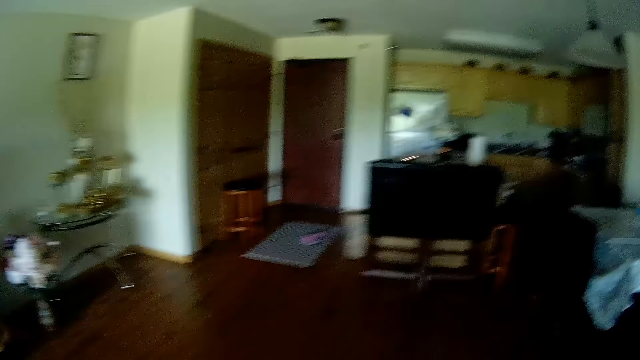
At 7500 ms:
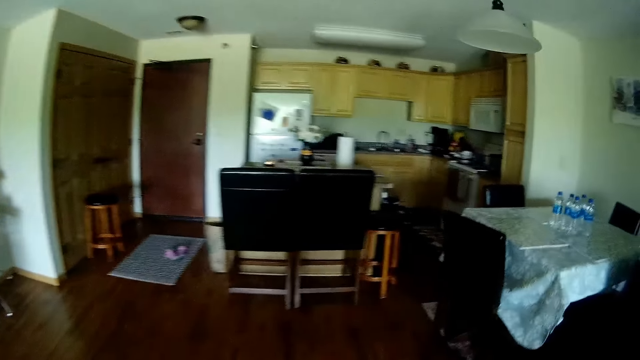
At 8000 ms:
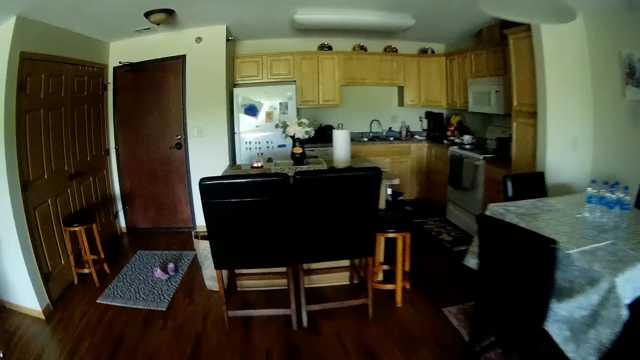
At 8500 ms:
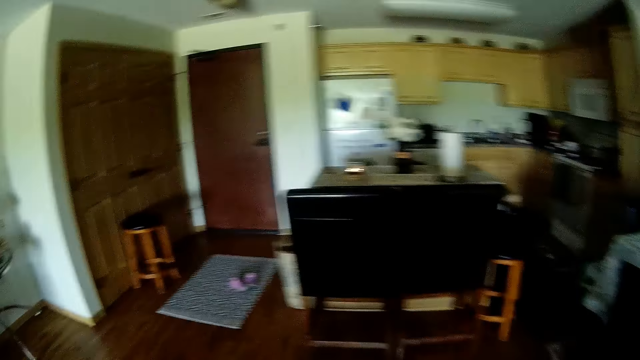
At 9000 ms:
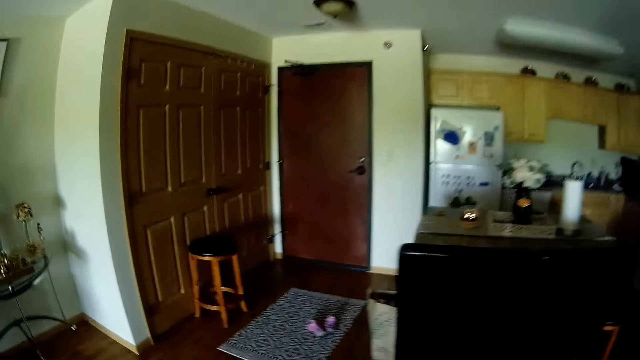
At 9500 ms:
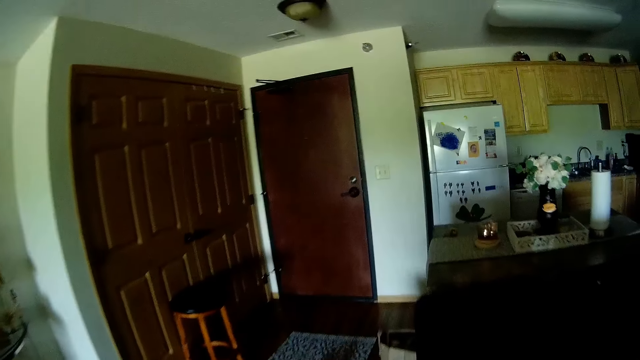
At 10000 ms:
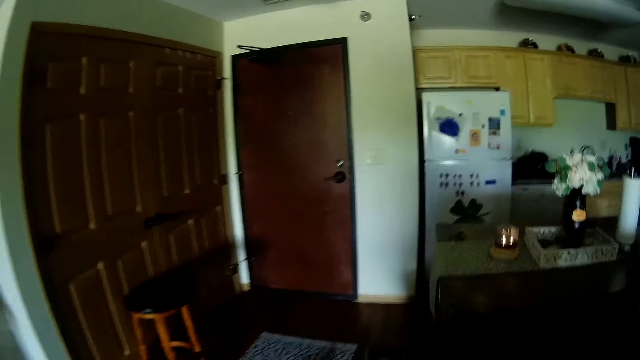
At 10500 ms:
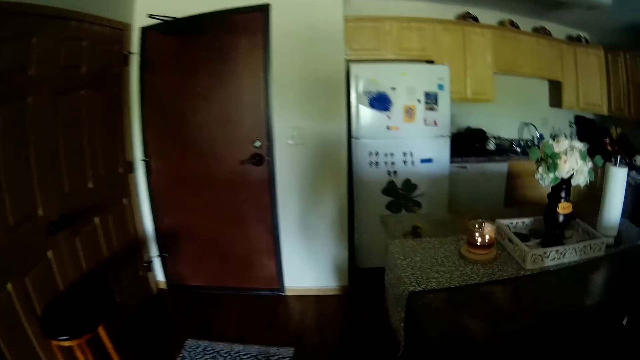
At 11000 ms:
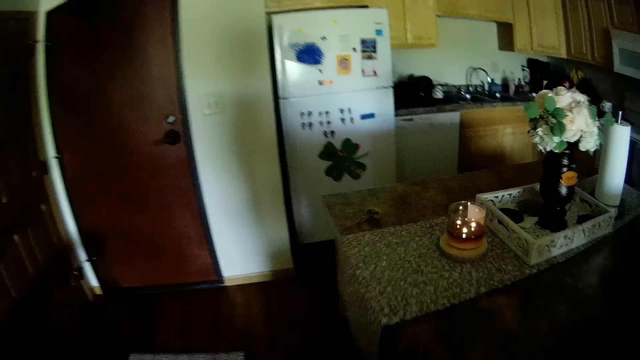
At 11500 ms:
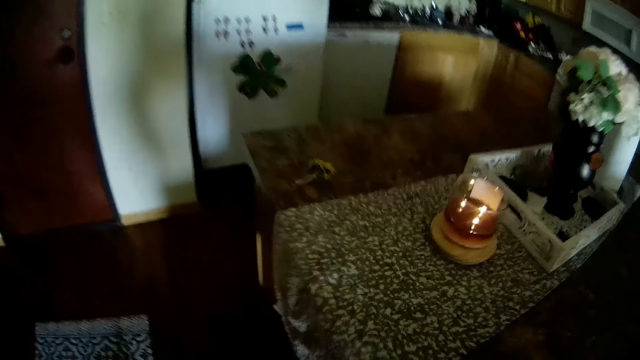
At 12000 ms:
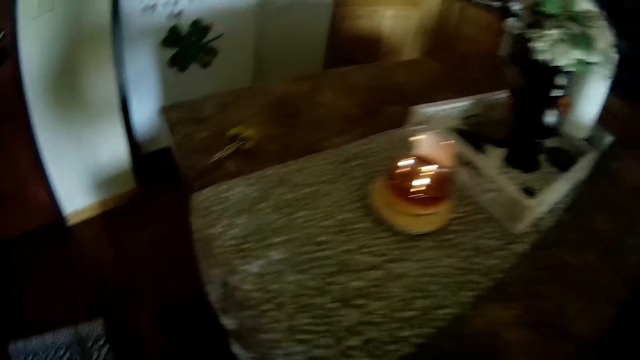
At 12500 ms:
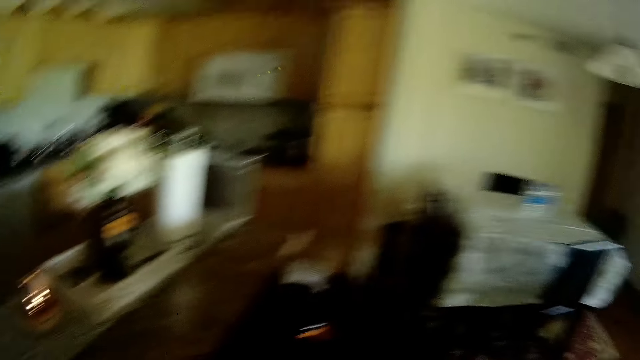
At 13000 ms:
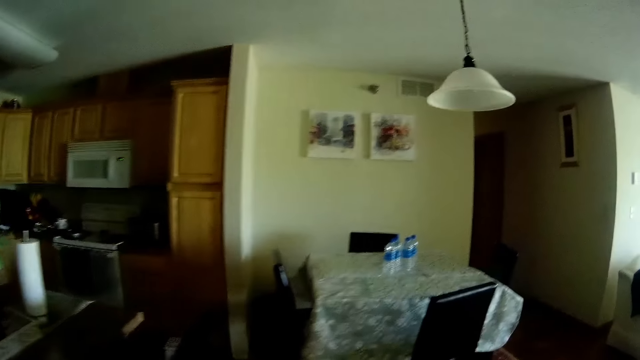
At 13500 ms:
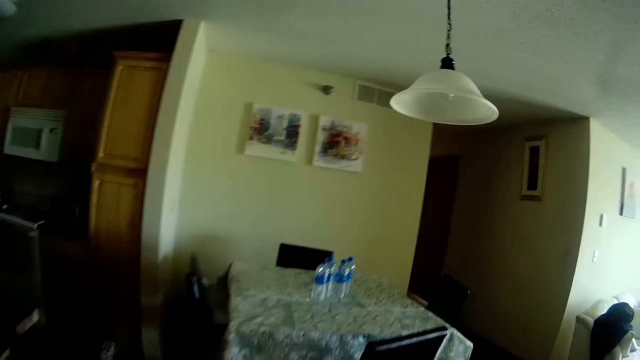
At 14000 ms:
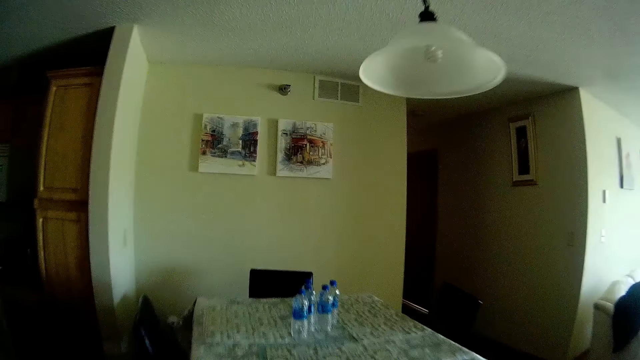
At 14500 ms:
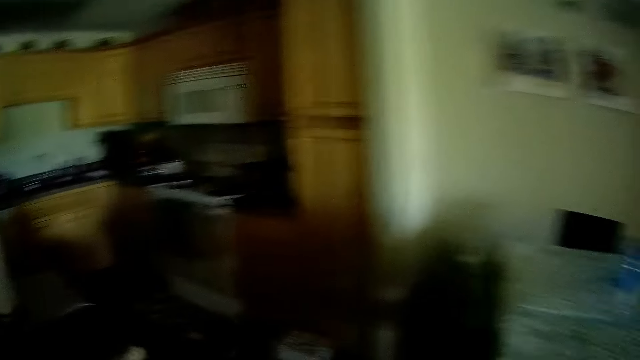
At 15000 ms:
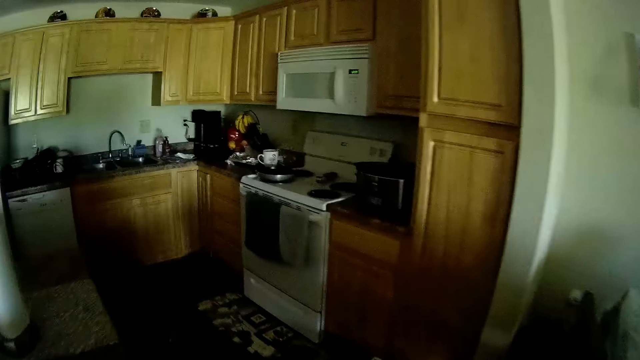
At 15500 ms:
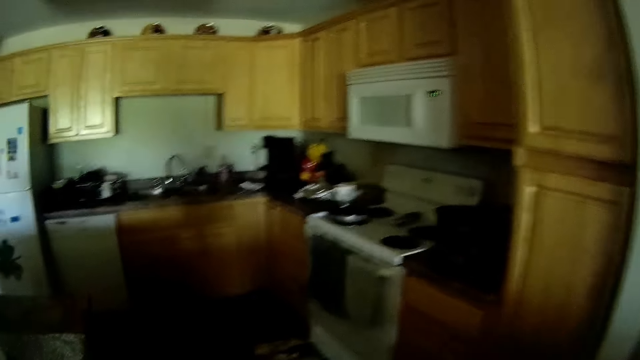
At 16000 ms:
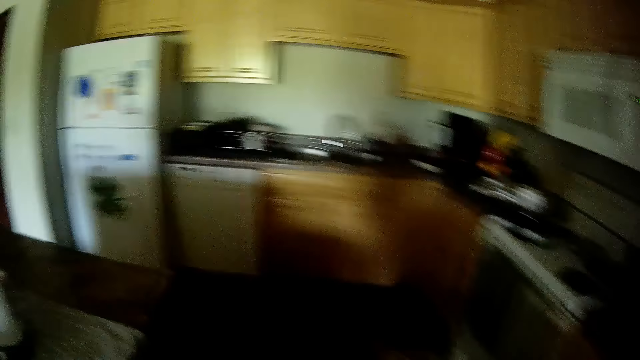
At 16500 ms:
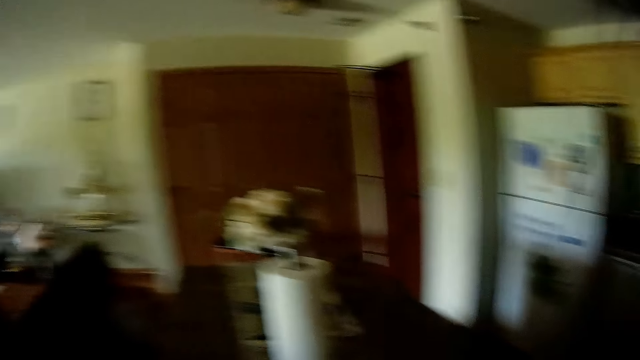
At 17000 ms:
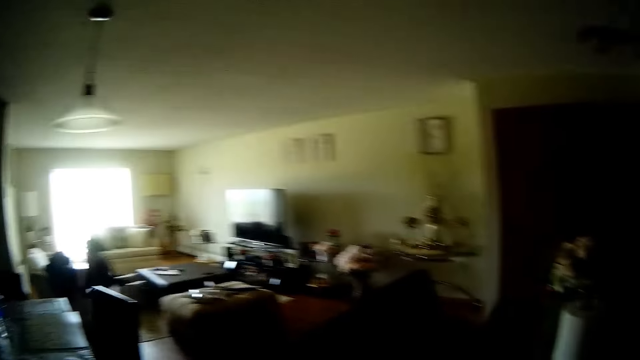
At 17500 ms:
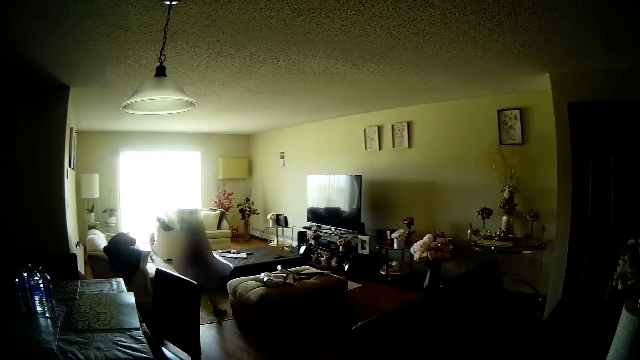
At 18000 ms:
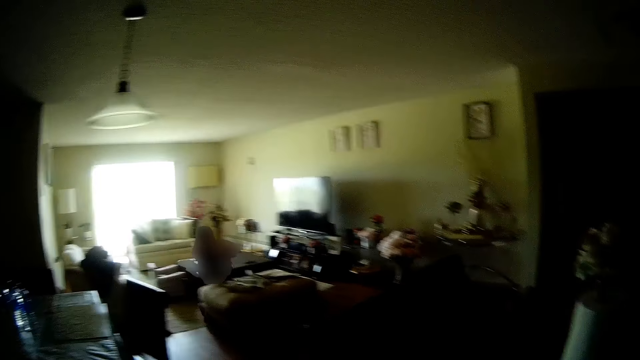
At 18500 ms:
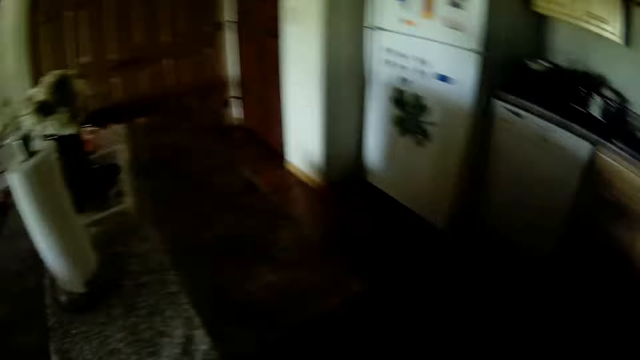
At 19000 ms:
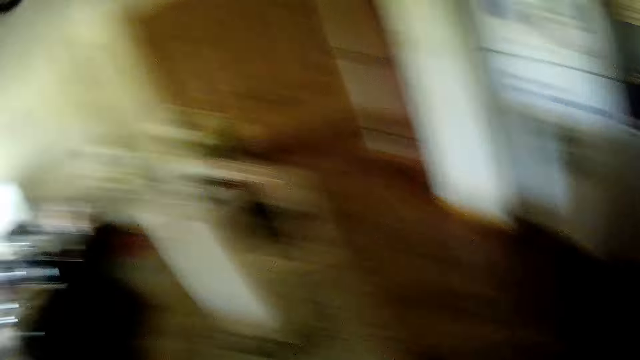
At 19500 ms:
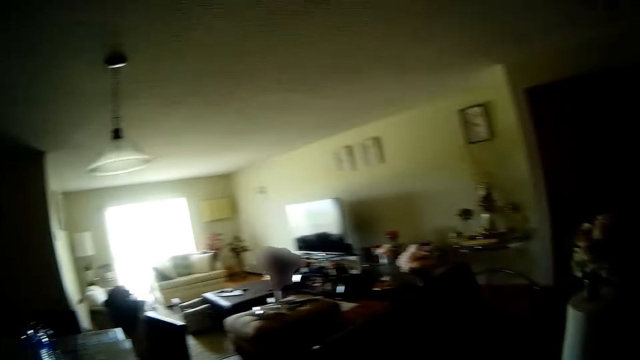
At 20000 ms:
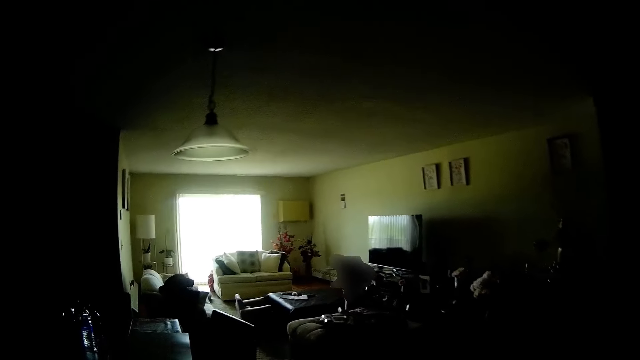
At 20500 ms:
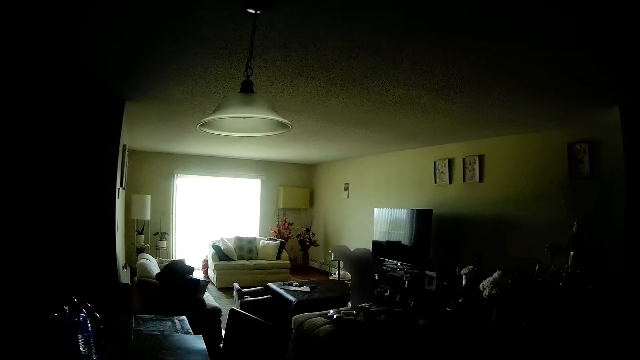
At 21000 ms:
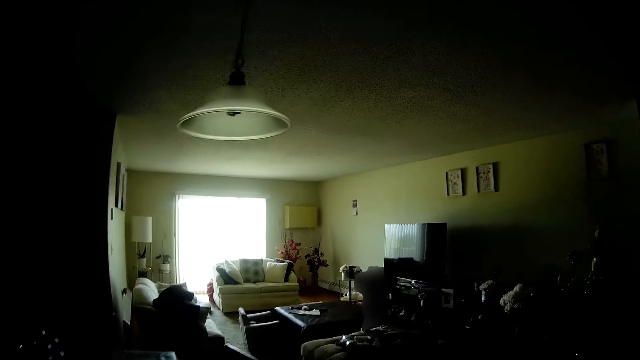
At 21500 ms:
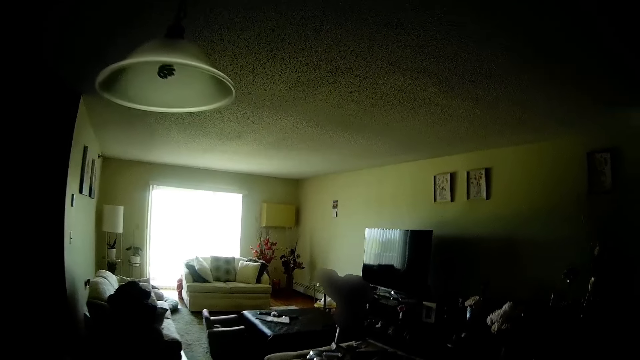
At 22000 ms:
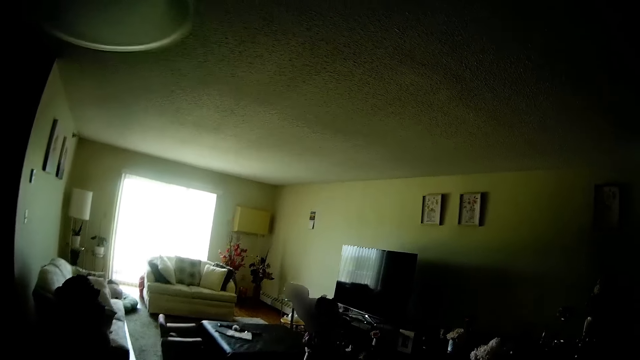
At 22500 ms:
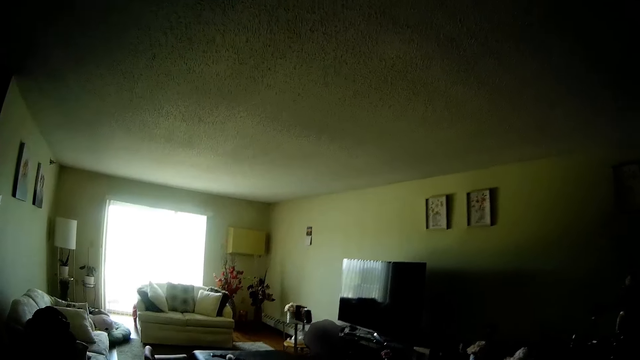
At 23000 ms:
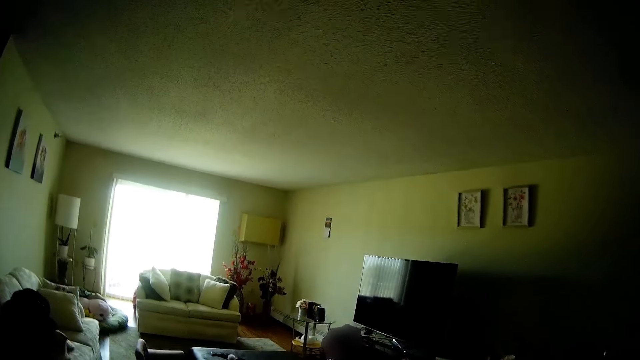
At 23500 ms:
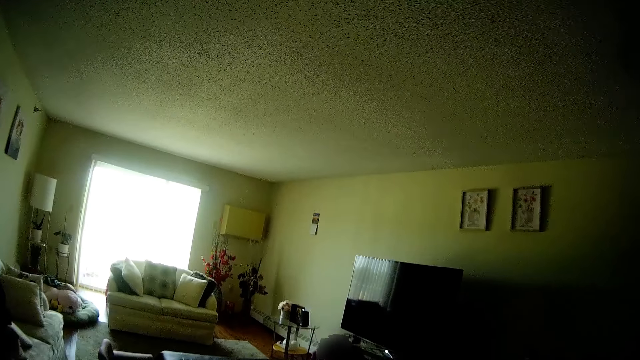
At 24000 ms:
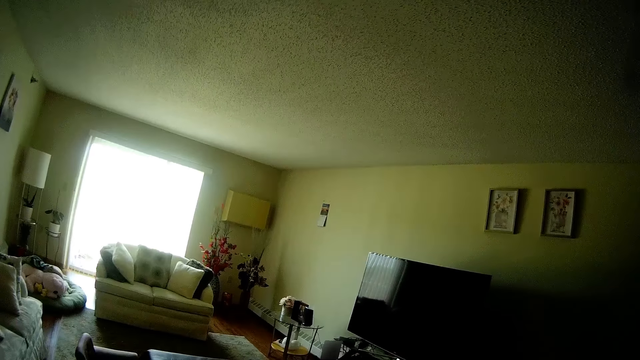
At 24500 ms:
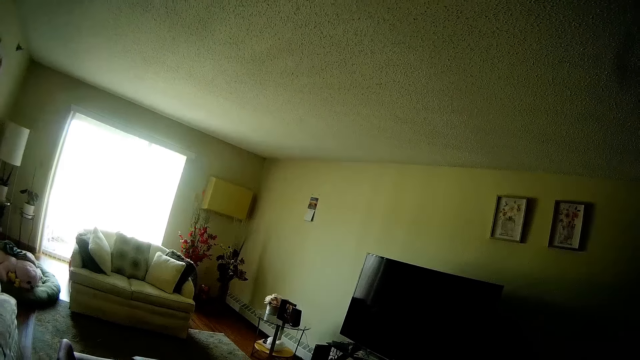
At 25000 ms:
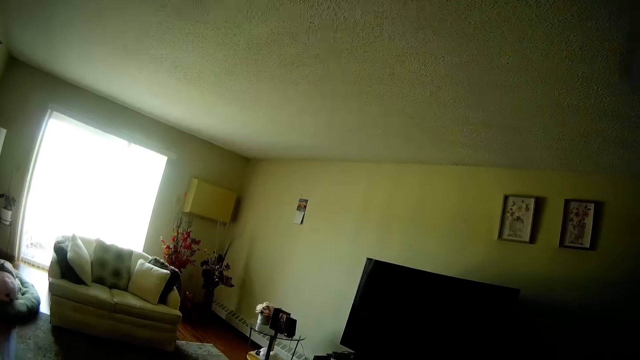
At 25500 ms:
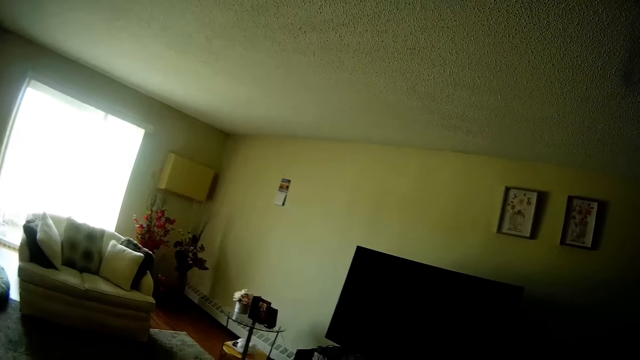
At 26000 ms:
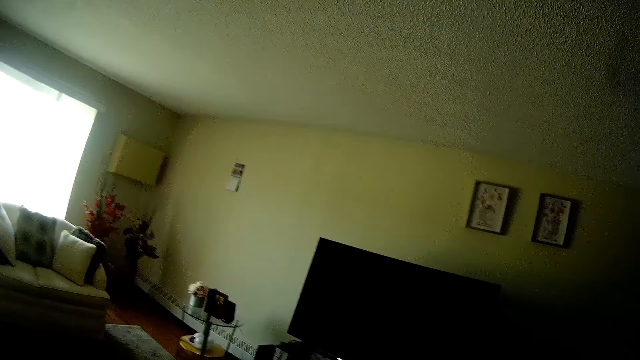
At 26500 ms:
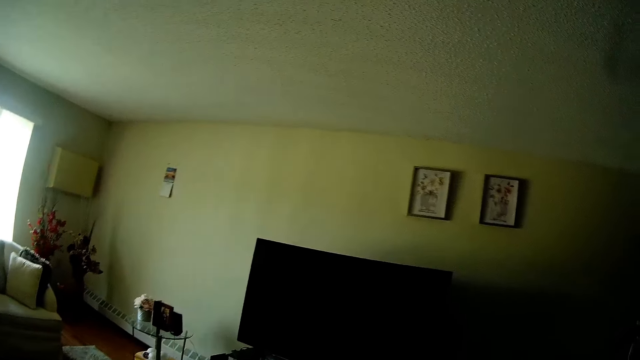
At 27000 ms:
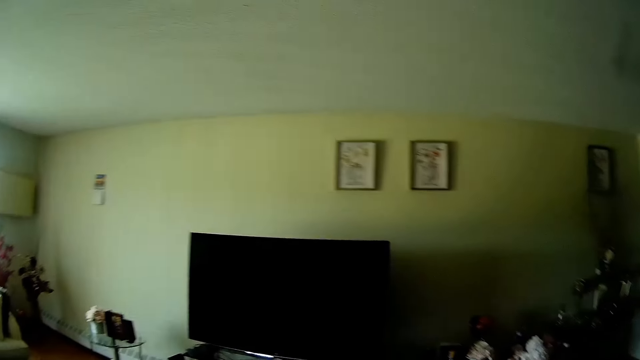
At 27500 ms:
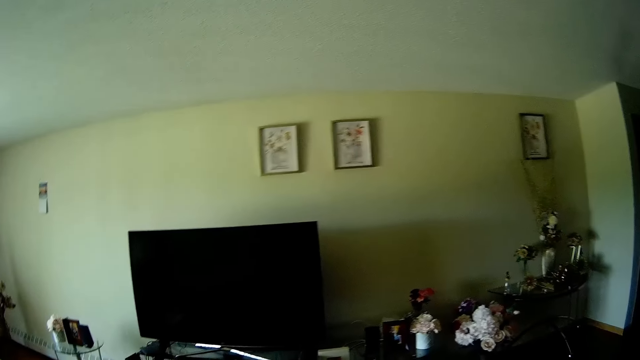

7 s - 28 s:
The camera wearer walks. A girl converses with the camera wearer. The camera wearer looks around. They are walking. They speak.
